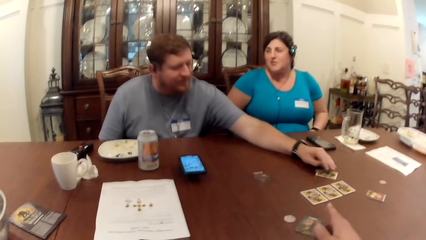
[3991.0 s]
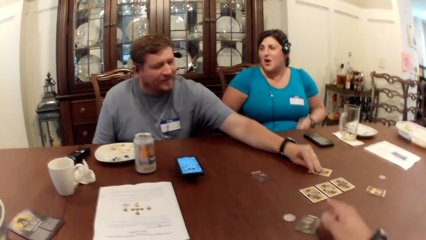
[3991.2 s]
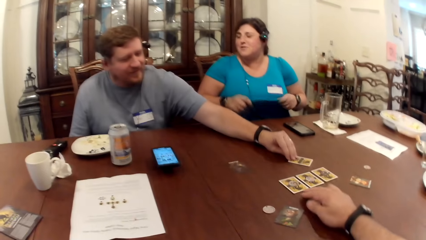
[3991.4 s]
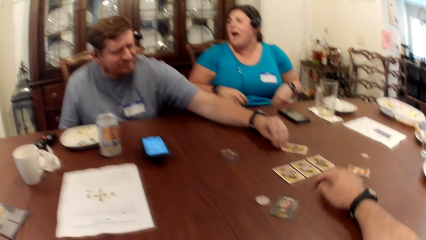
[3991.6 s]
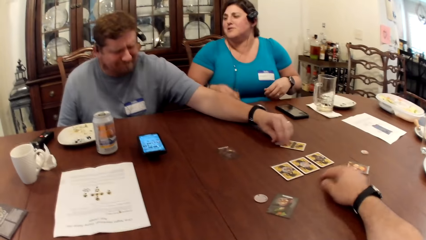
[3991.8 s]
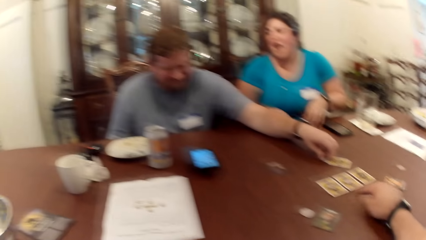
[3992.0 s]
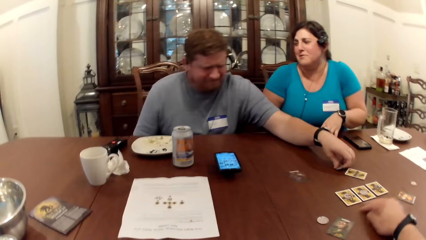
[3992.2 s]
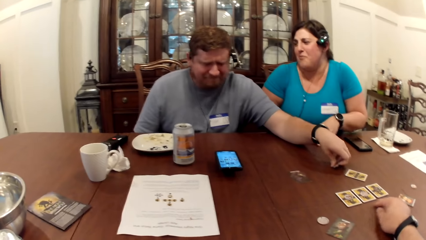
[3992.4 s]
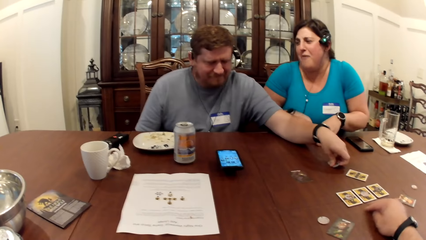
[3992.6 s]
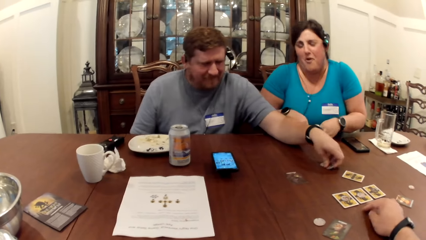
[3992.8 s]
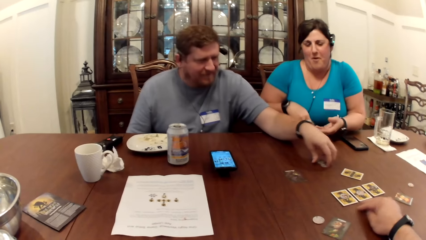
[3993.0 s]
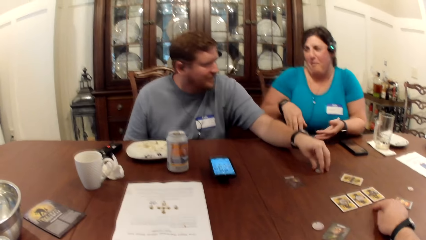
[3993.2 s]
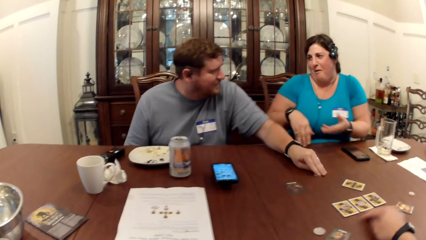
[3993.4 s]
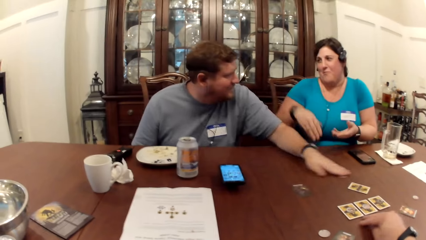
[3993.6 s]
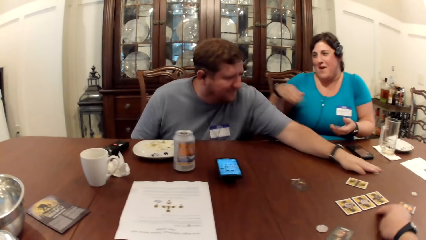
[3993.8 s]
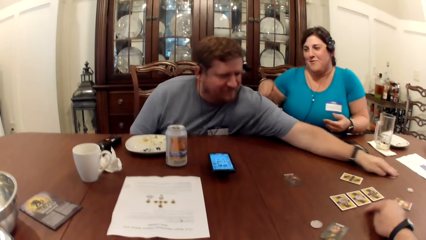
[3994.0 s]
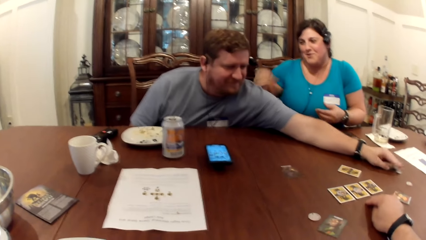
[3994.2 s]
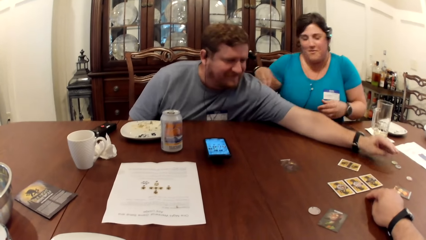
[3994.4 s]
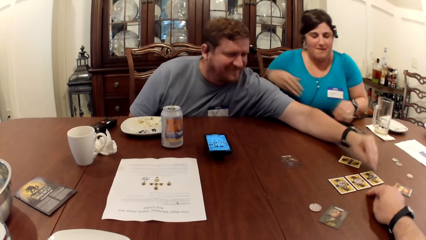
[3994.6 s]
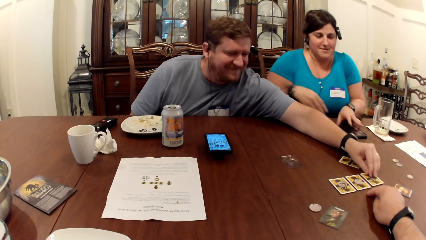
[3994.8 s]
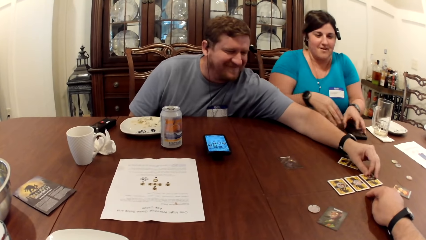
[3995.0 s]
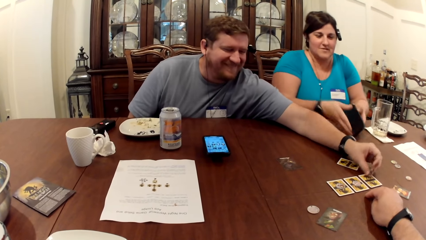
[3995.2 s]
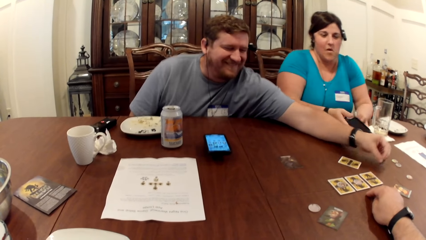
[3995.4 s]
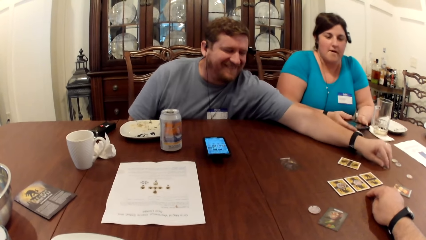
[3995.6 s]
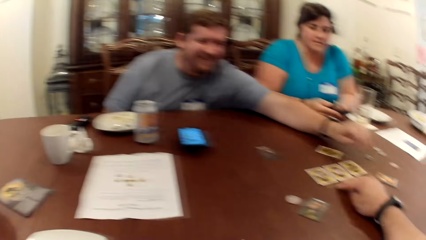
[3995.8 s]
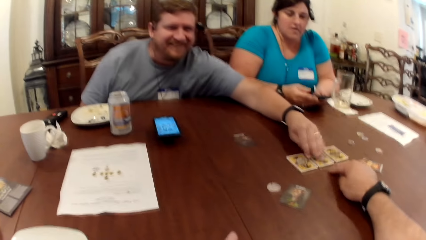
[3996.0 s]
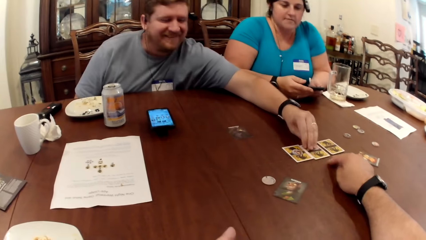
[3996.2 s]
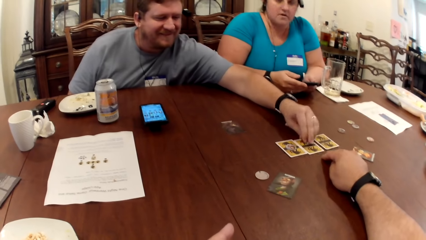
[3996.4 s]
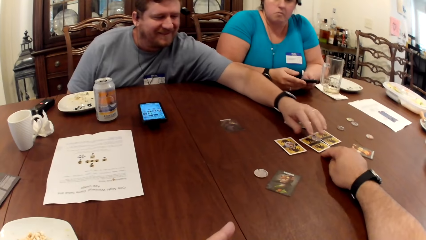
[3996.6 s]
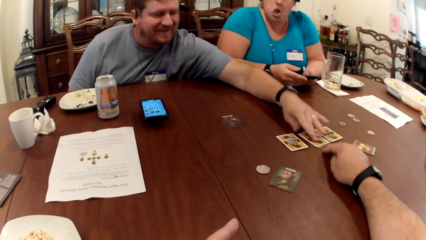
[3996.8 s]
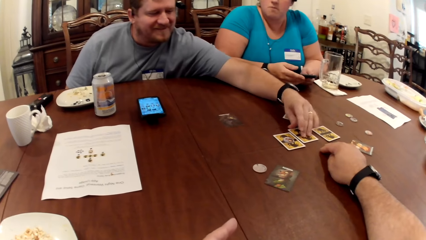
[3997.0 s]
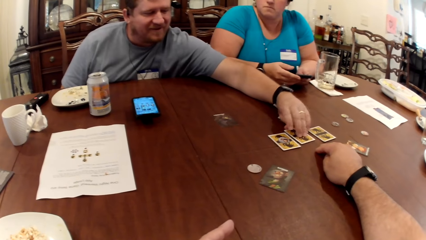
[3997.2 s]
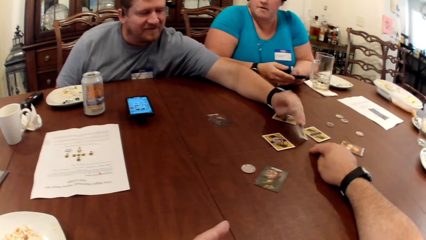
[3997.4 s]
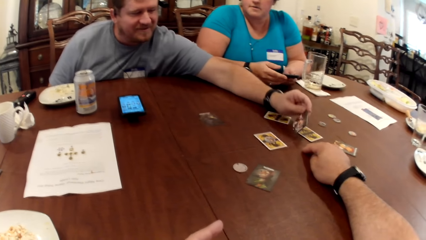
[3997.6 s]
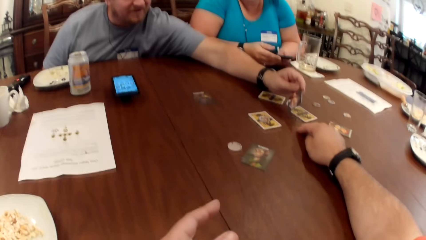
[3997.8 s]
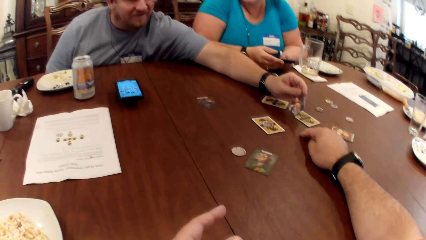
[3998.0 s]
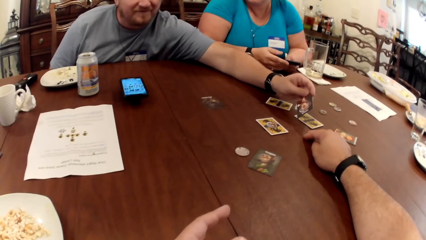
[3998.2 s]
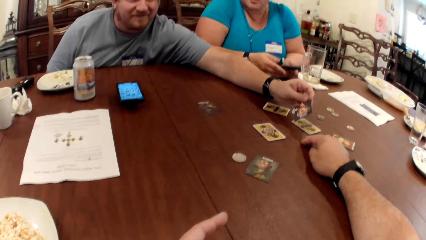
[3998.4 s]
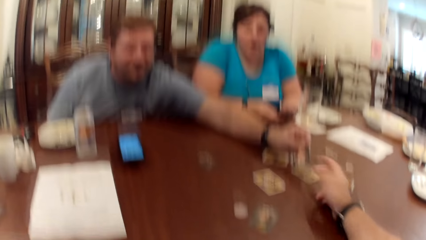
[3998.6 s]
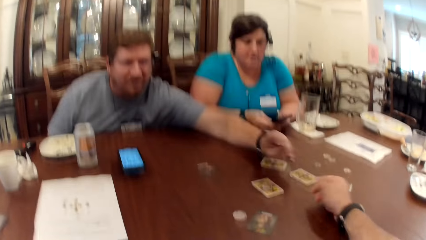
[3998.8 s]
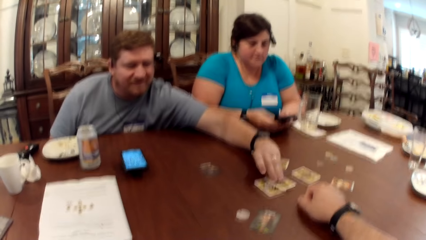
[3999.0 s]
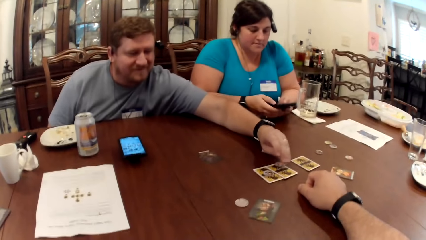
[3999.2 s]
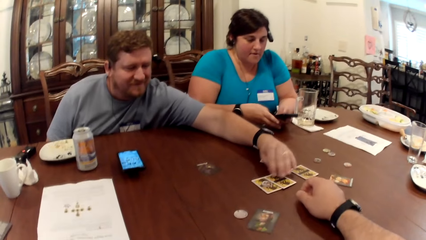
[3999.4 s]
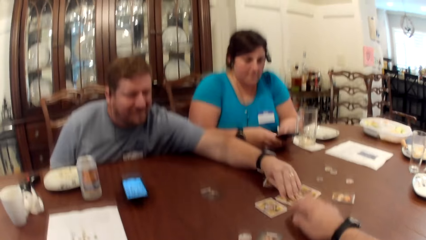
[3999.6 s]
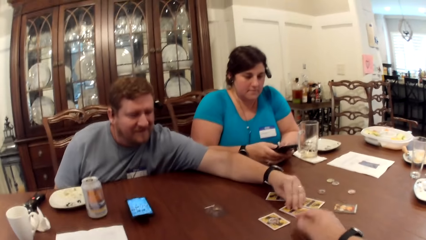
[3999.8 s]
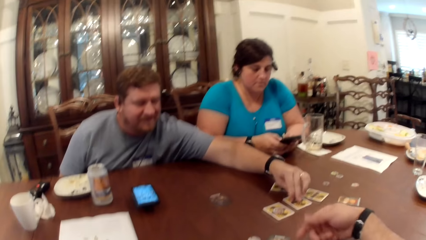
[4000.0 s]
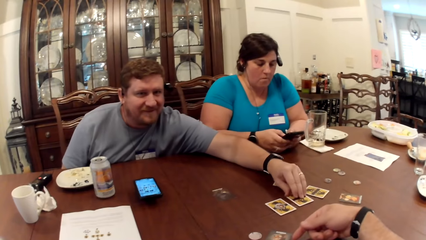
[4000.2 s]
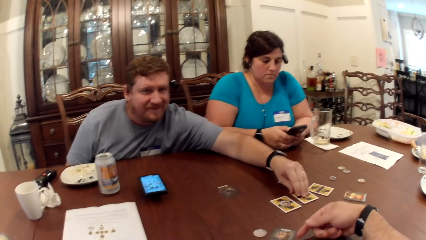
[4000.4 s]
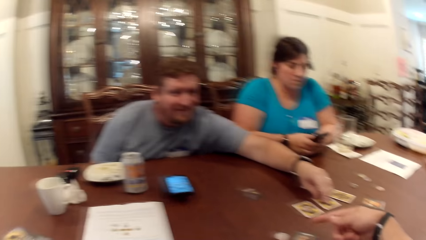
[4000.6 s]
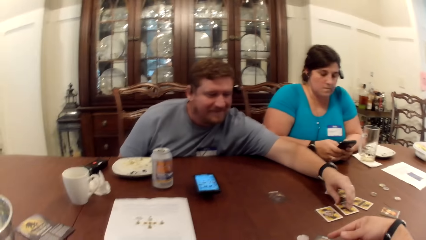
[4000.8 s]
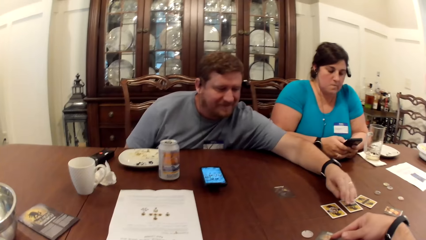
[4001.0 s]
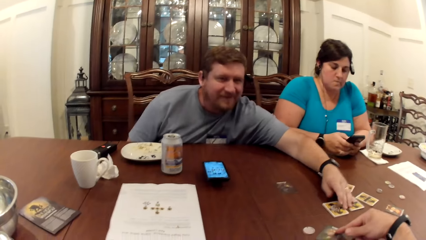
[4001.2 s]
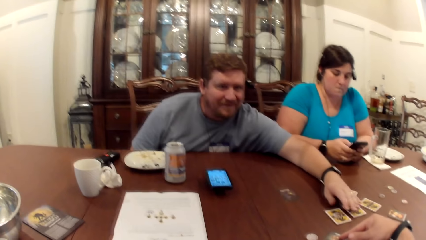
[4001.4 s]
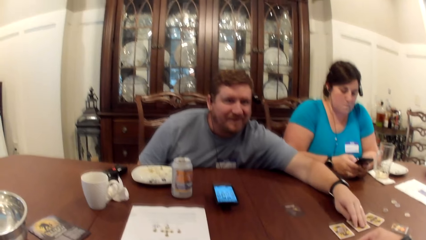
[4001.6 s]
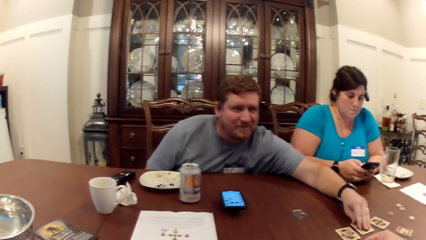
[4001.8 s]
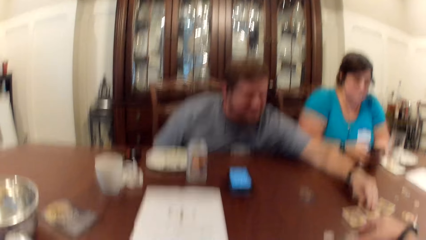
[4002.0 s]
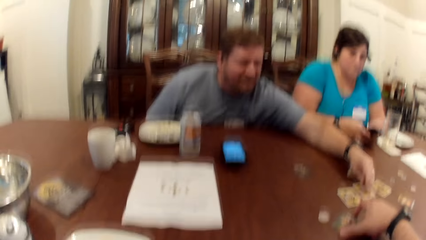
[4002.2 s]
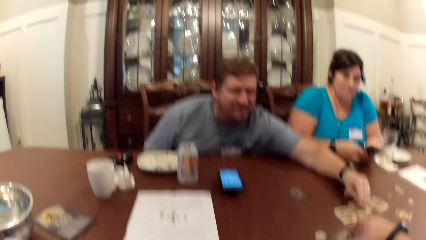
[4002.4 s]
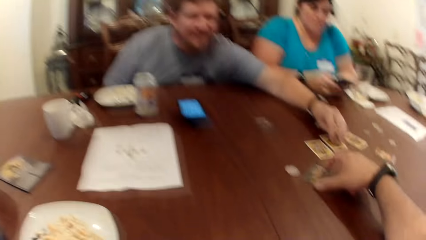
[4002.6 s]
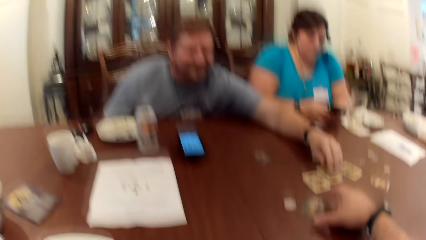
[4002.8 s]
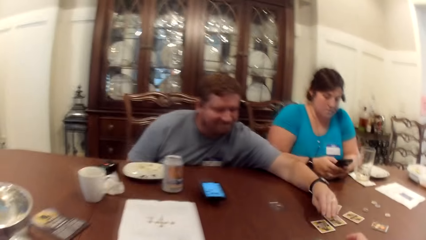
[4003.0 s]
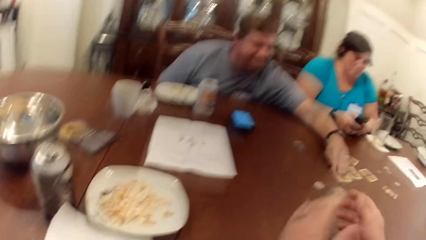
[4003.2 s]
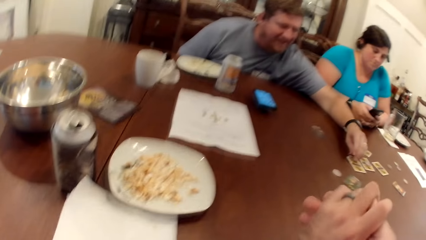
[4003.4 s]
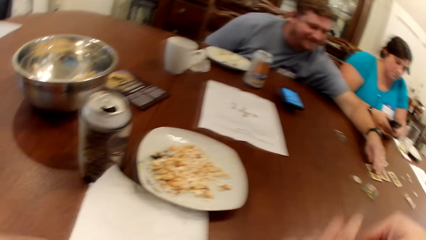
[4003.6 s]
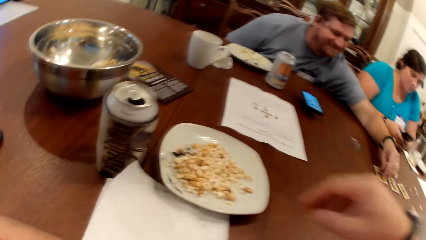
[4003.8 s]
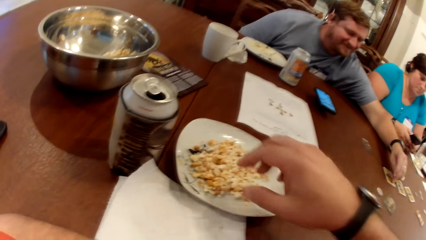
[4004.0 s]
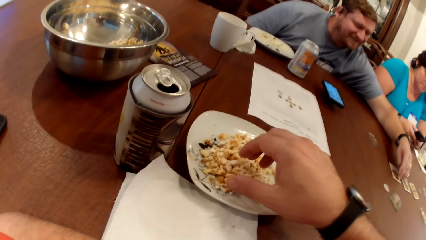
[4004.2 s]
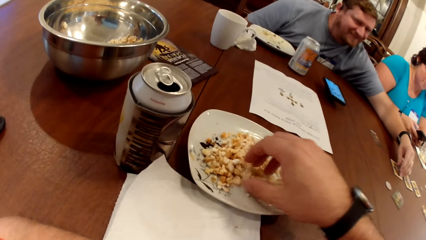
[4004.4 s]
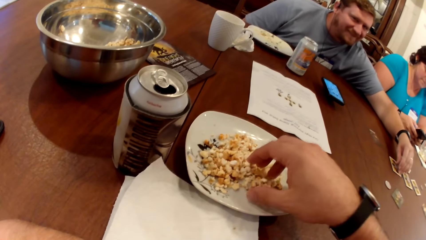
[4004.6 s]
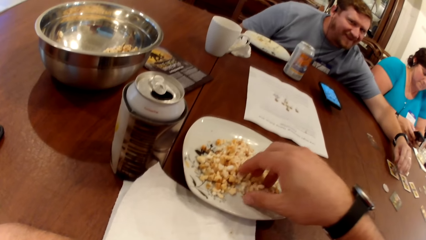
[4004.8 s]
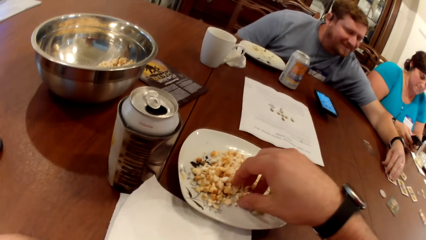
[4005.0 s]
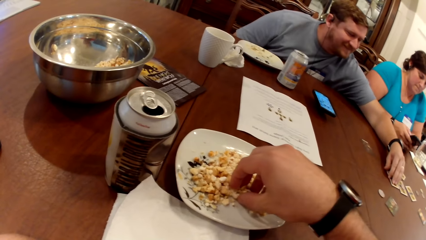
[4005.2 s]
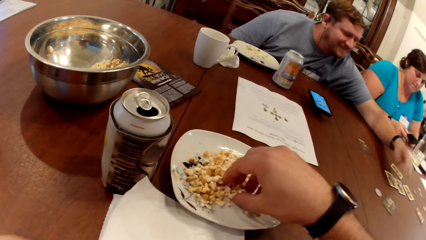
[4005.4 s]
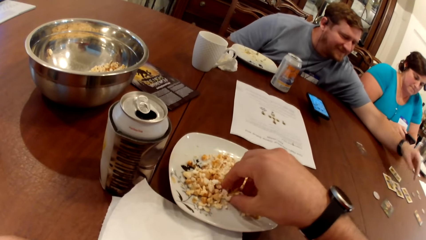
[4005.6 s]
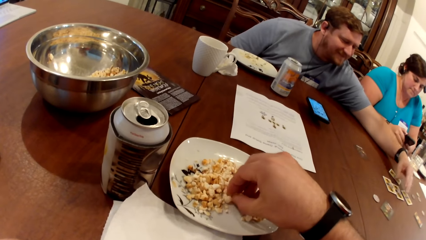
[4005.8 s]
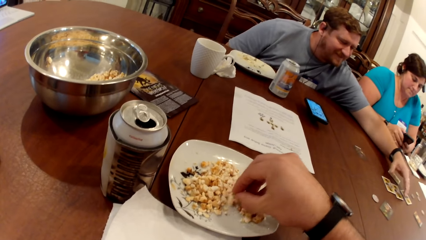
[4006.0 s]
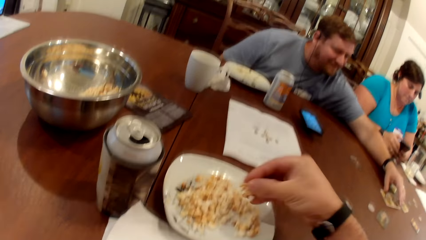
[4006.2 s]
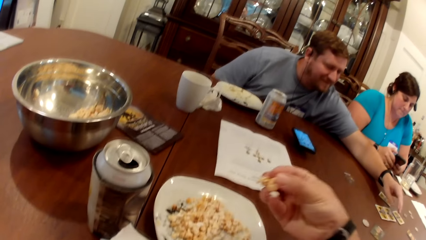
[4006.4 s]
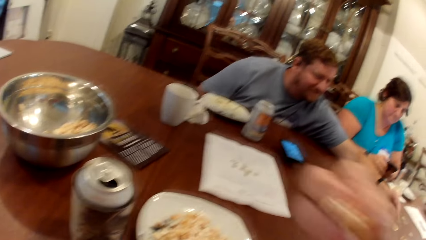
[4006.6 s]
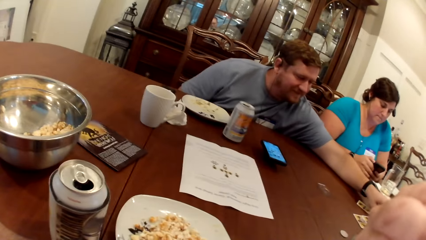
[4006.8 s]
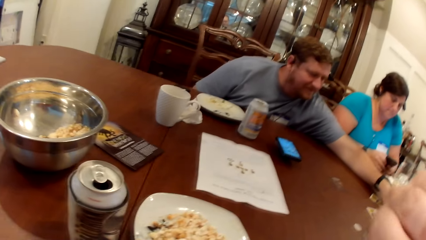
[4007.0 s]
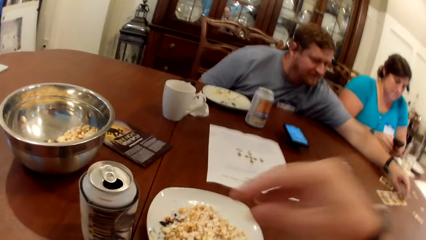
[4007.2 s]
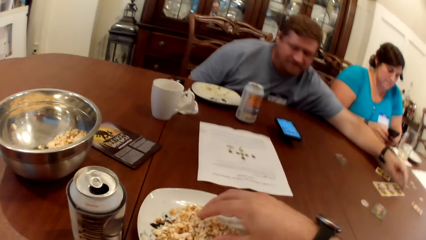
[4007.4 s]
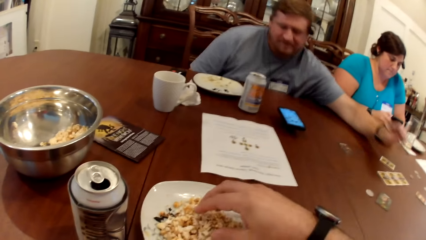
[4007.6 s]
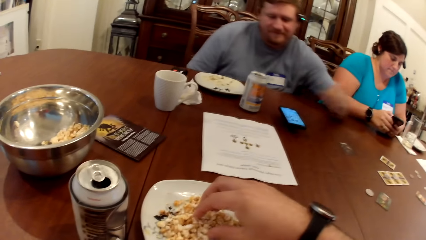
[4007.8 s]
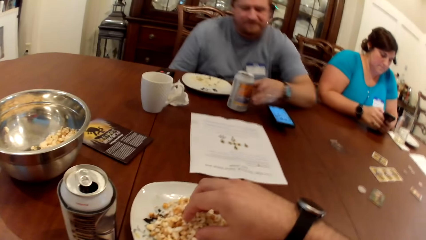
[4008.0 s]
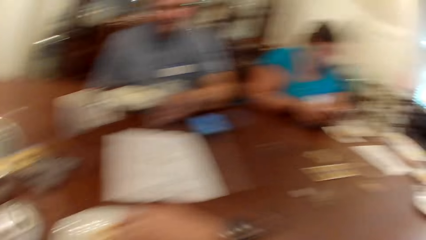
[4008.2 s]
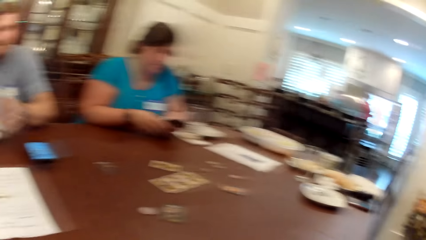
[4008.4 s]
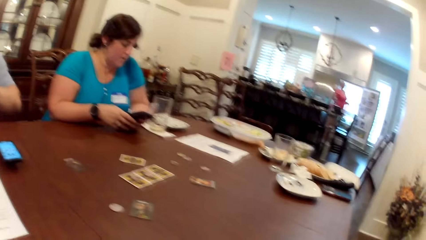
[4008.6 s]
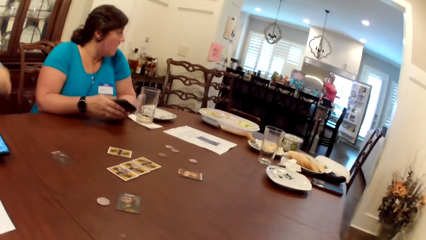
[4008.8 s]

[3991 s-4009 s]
The woman adjusts her blouse with both hands. The man slides the token in his left hand from the card on the table. The camera wearer taps the table with his right hand. The man takes a token from the card on the table with his left hand. The woman takes a phone from the table with her left hand and holds the phone in both hands. The man moves the rounded card, drops the token in his left hand on the table, and takes a card with a token on it from the table with his left hand. He inspects the cards and drops the card in his left hand face down on the table. The woman interacts with the phone in her hands with both hands. The man drops the token in his left hand on the card on the table and arranges the cards on the table with his left hand. The camera wearer moves the flipped card on the table with his right index finger. He clasps his hands. He takes some popcorn from the plate on the table with his right hand. He lifts the popcorn in his right hand towards his mouth. He puts the popcorn in his mouth. He takes some popcorn from the plate on the table with his right hand. The man takes the can drink from the table with his left hand and drinks from the can drink in his left hand.
